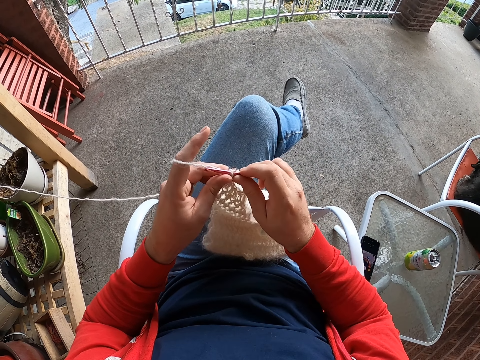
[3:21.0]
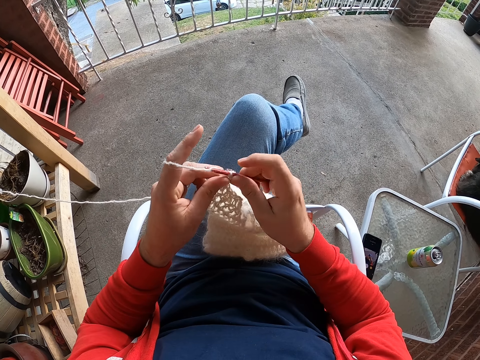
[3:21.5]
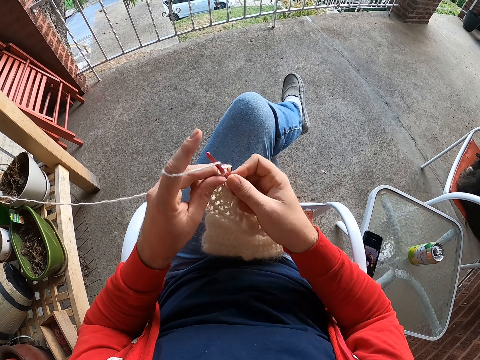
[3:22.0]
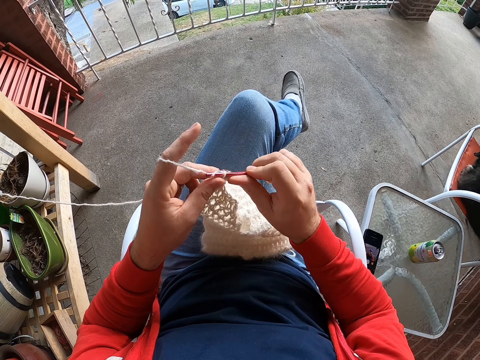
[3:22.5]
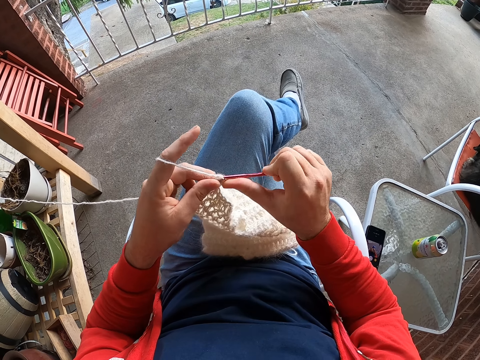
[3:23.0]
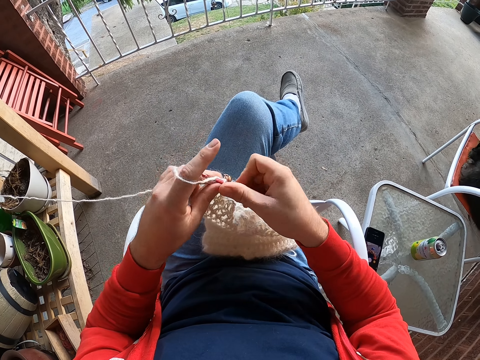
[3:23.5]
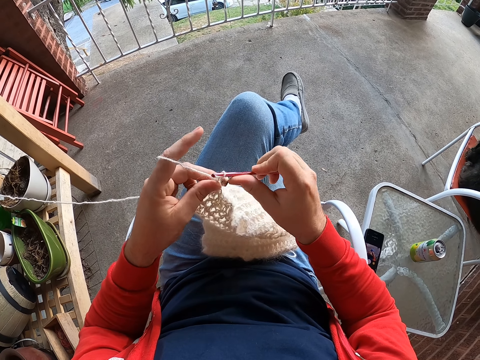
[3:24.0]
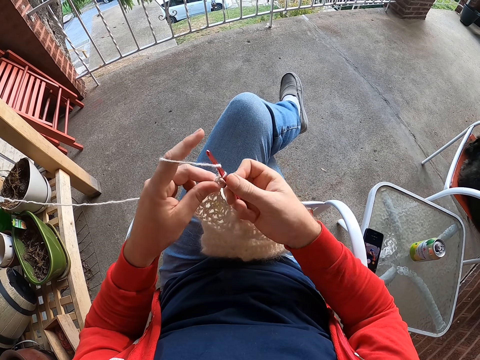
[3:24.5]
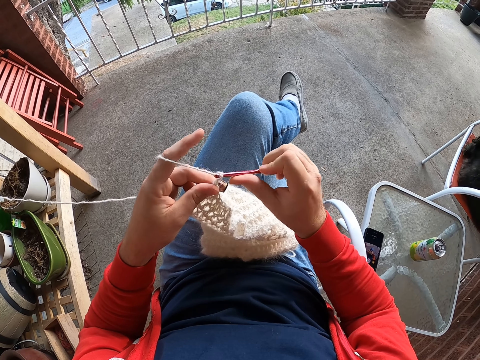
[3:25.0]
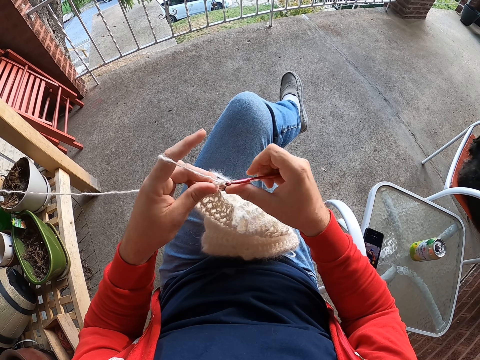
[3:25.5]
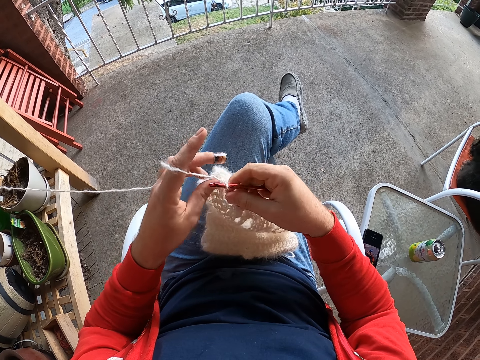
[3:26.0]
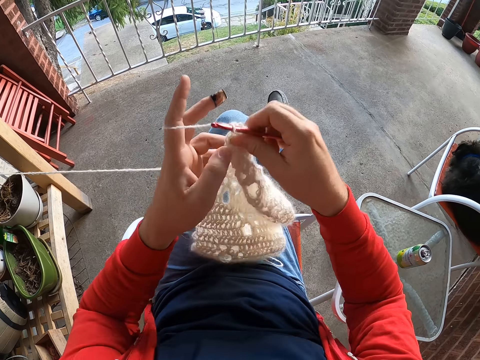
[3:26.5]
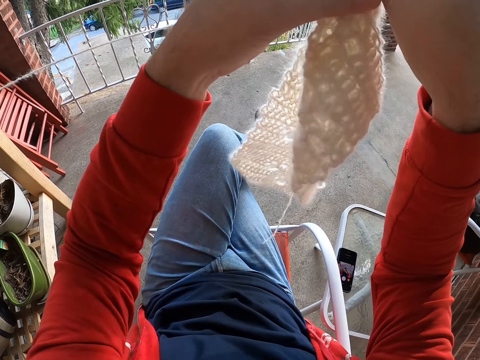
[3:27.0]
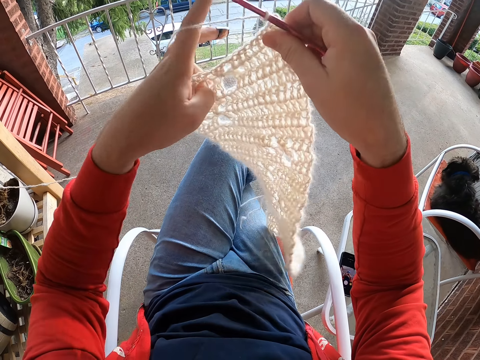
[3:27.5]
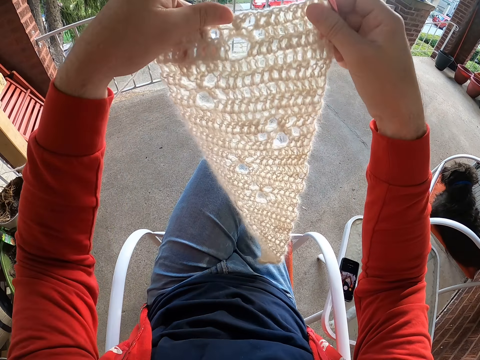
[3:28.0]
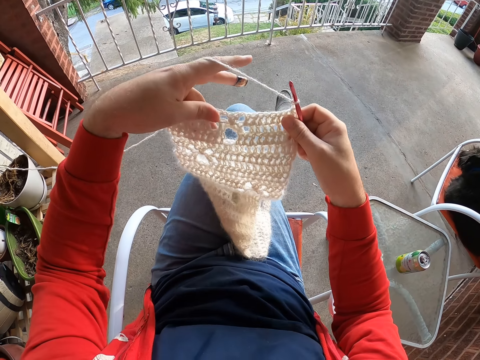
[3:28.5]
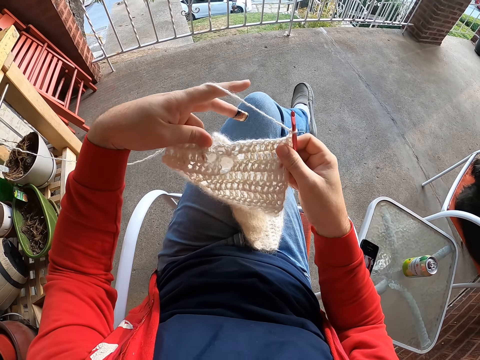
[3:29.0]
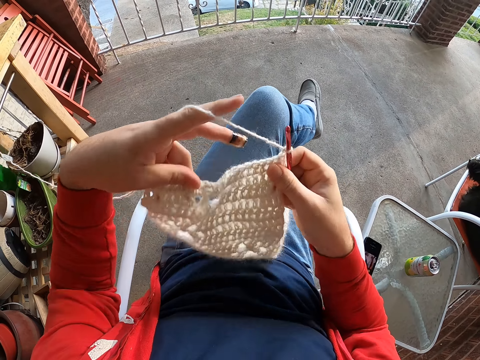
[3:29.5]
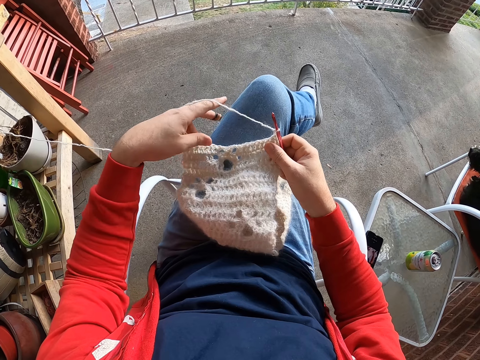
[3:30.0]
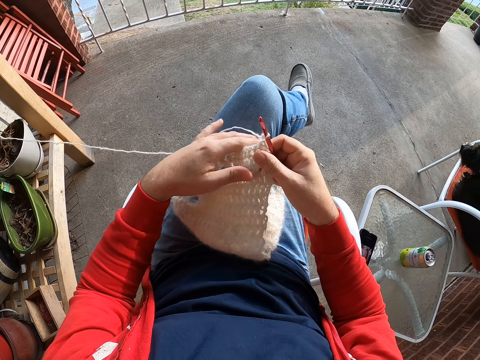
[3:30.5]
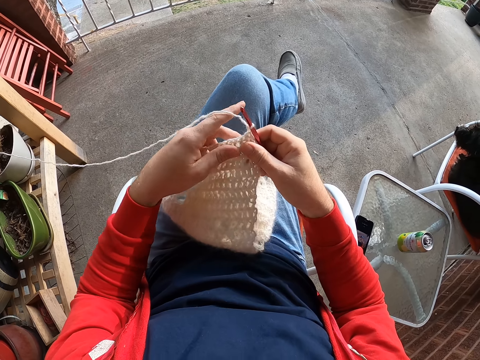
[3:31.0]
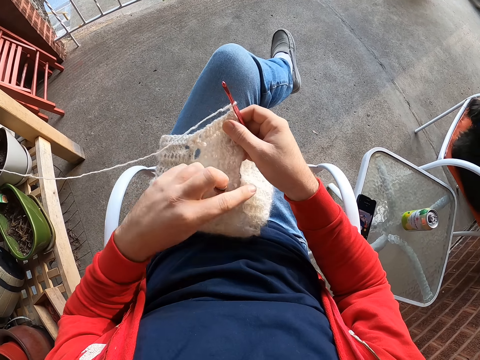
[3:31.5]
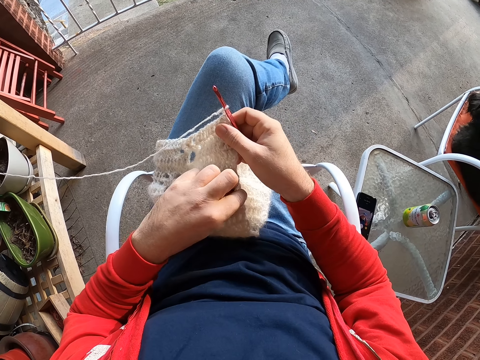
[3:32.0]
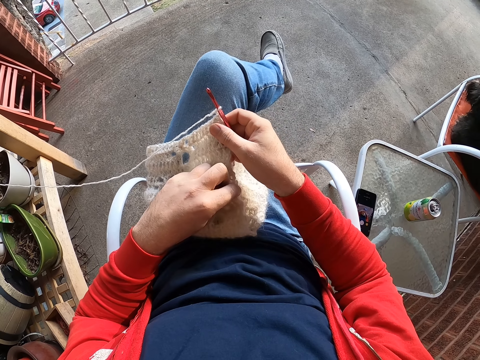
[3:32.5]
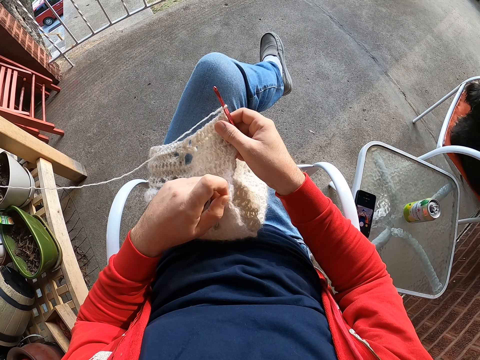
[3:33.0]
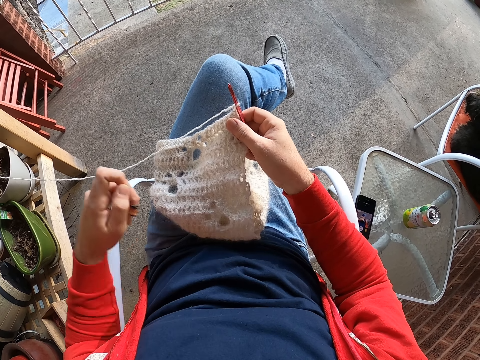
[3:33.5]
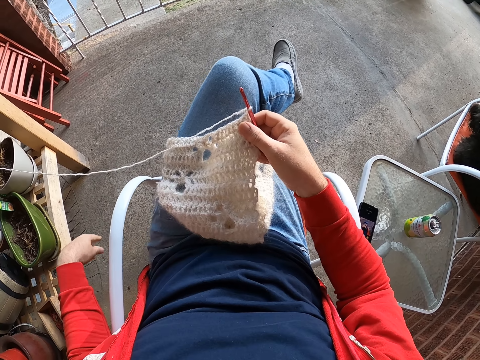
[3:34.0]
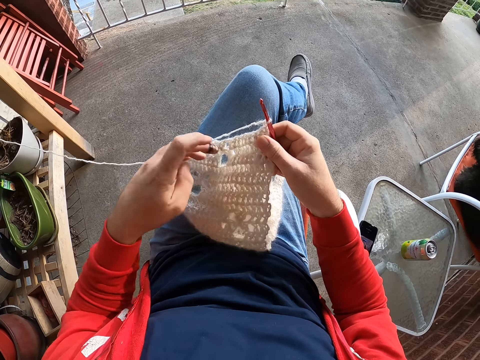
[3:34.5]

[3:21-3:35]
The camera wearer rolls the thread on the crochet. They knit the garment. They adjust the garment. They lift up the fabric. They place the fabric on the lap. They pull the thread.

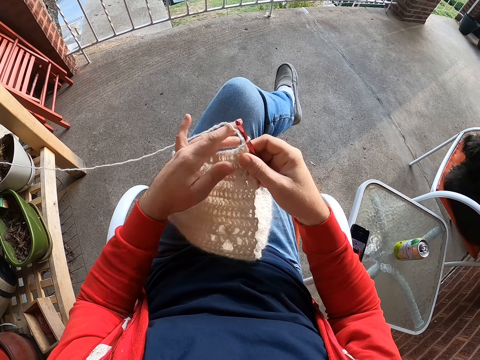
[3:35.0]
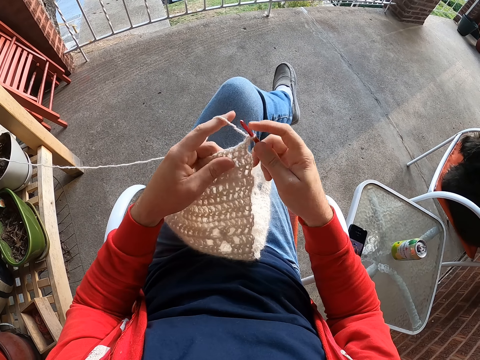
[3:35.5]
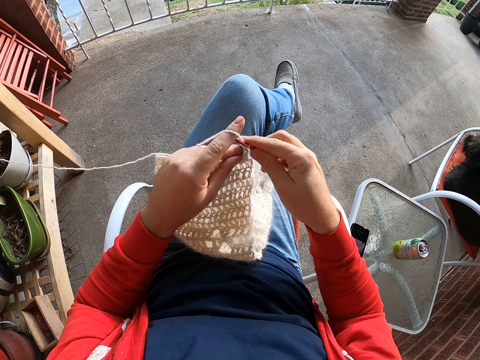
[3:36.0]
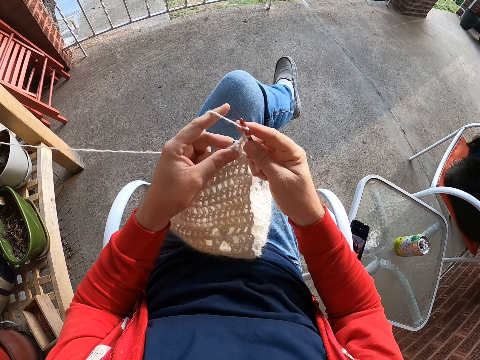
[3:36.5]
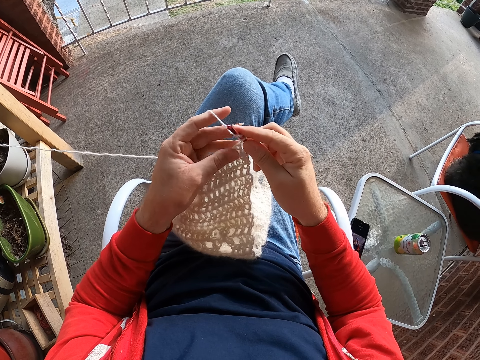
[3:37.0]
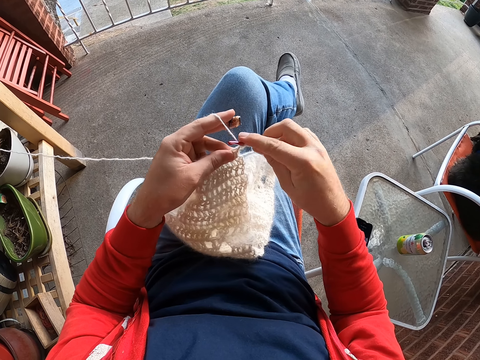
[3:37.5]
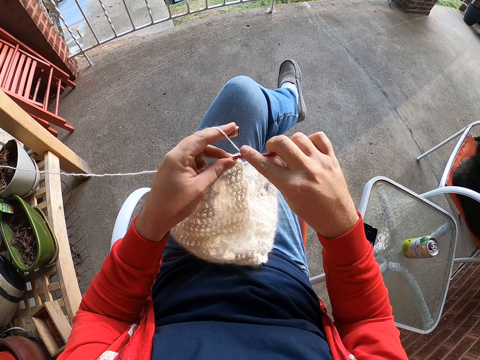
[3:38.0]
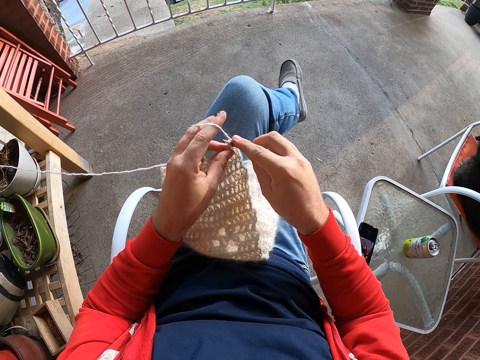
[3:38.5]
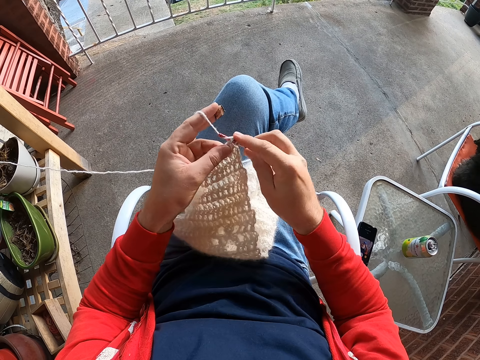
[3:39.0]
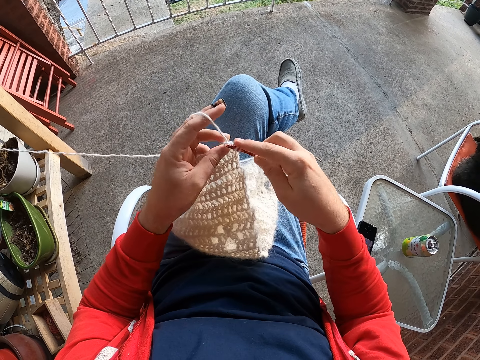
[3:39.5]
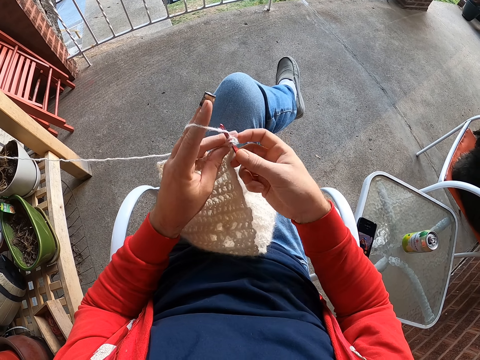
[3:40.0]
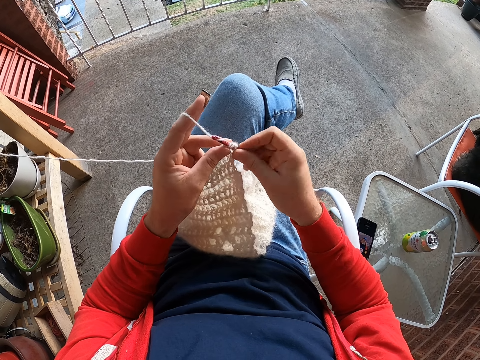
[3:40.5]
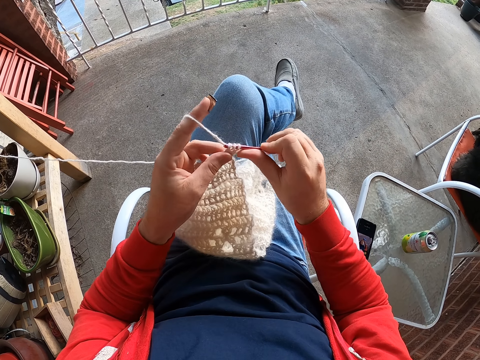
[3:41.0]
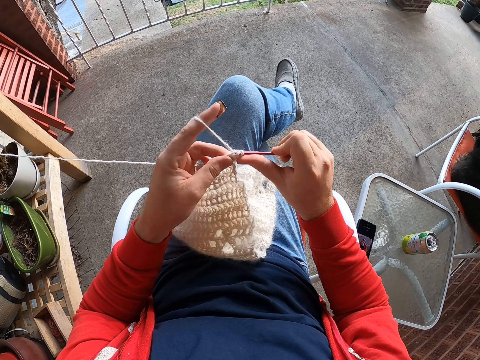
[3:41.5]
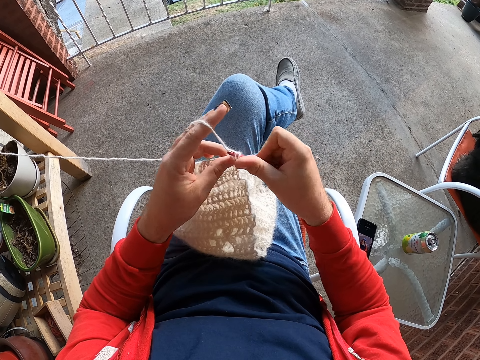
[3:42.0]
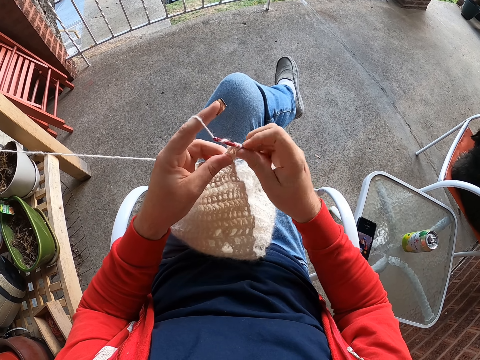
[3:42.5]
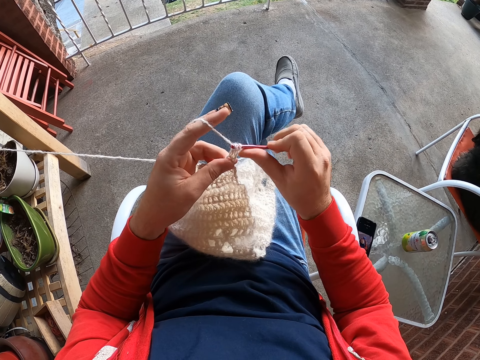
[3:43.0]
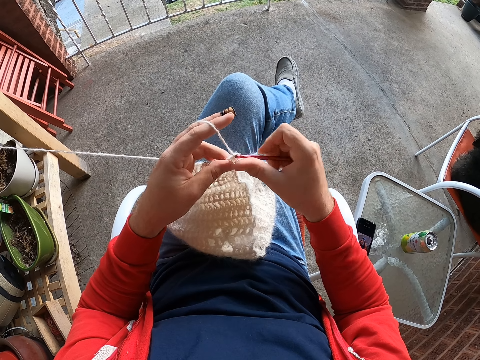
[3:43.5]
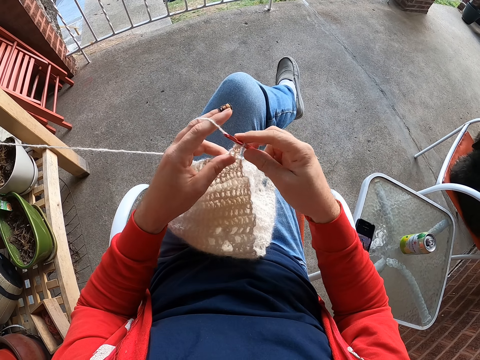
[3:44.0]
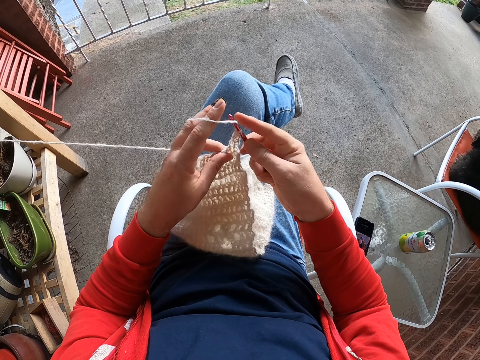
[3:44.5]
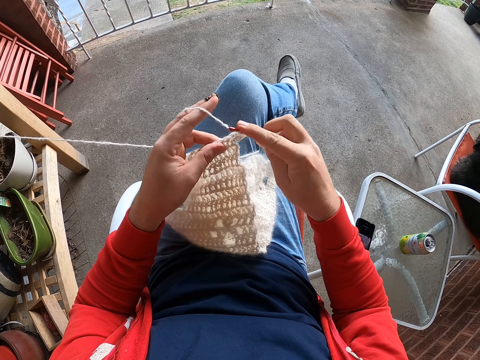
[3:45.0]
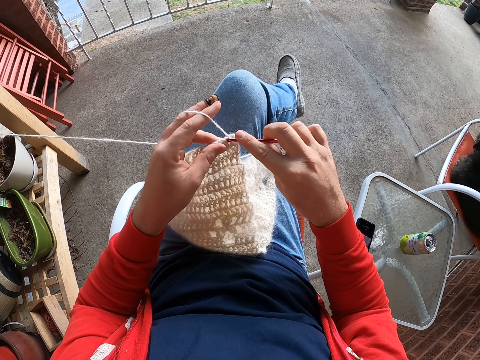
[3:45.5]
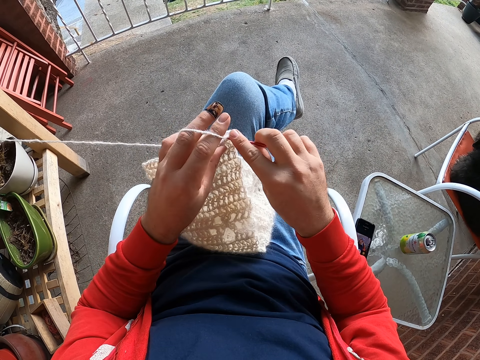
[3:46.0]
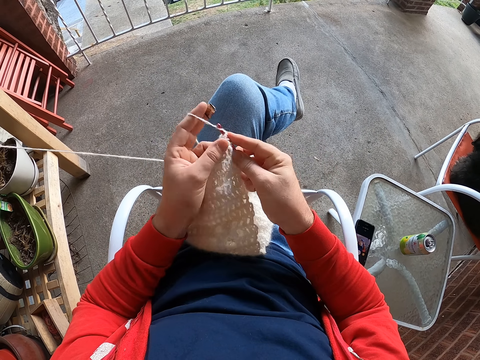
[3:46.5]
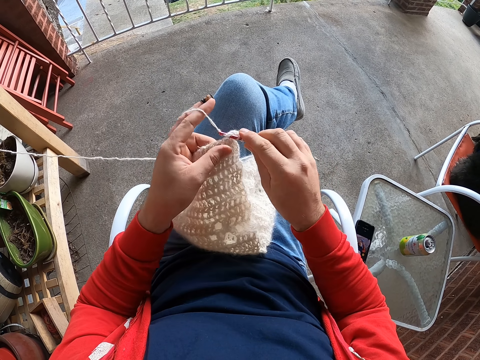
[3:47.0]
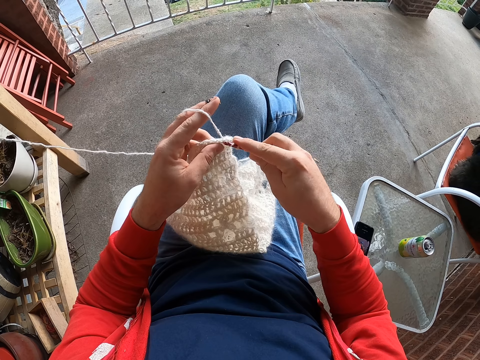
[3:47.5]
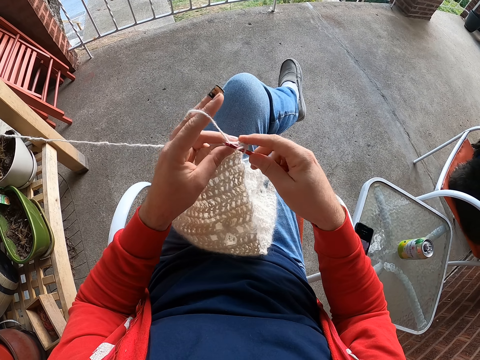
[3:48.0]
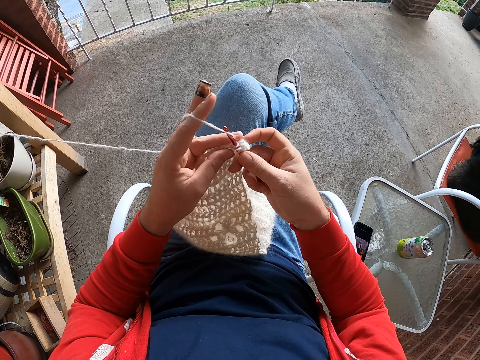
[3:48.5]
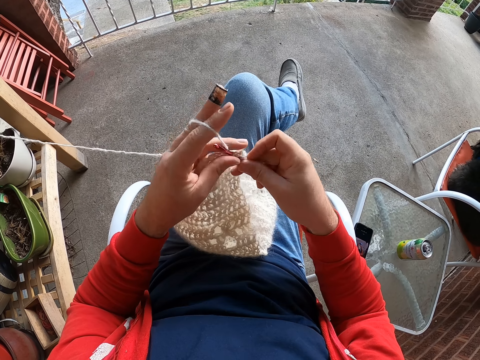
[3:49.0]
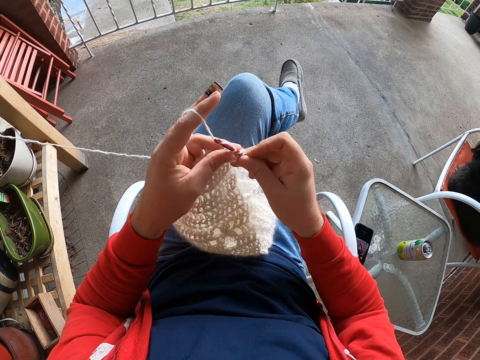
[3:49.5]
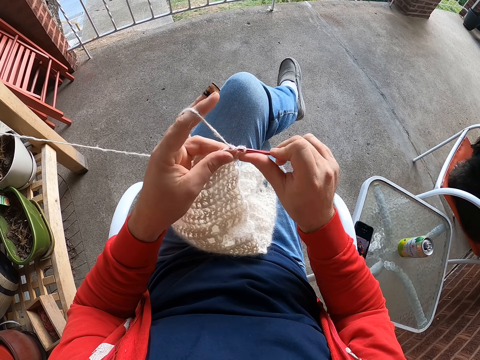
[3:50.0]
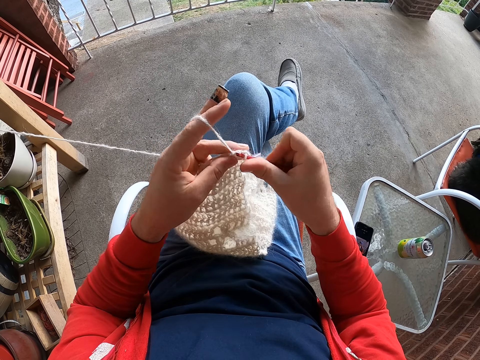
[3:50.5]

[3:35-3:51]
The camera wearer knits the garment. They roll the thread on the crochet.
